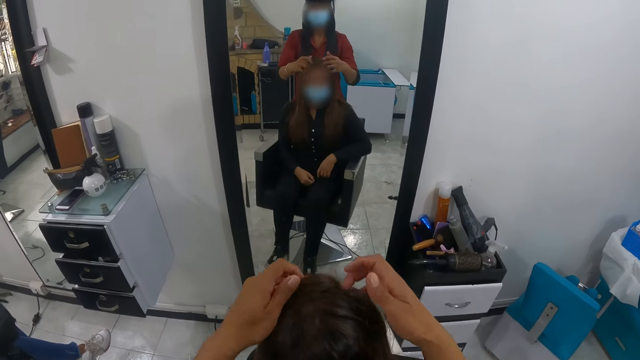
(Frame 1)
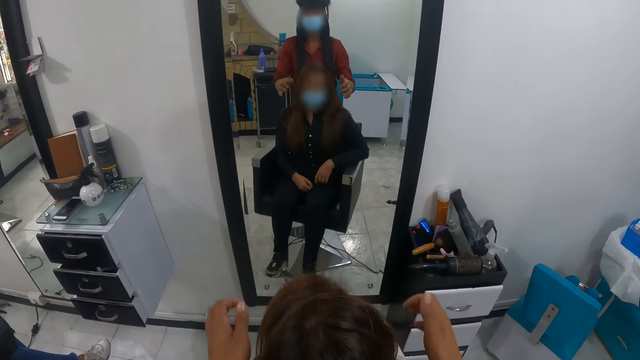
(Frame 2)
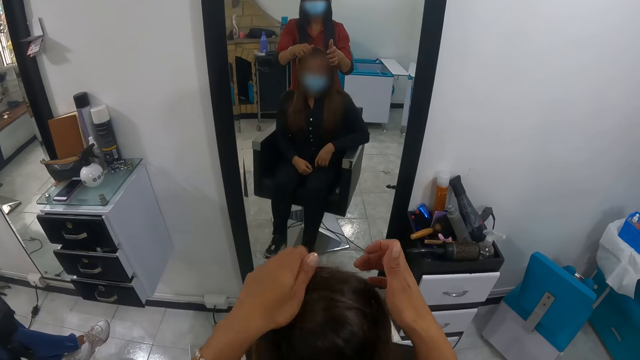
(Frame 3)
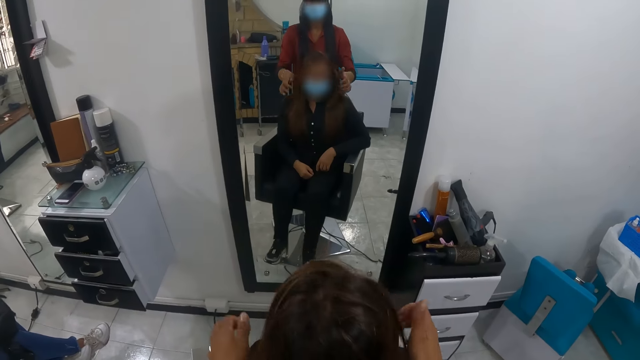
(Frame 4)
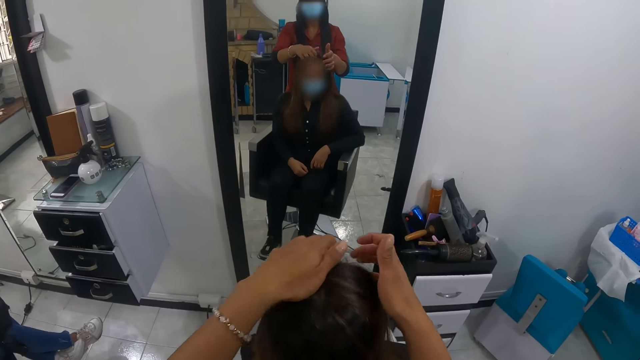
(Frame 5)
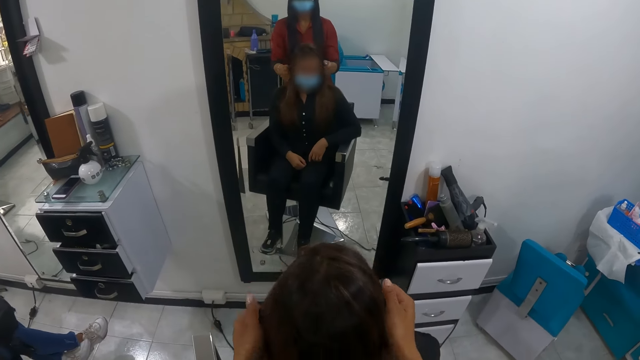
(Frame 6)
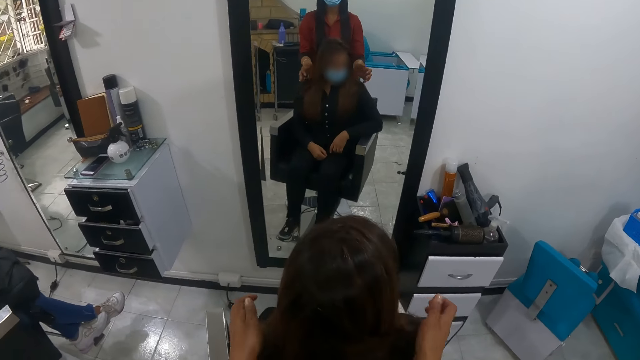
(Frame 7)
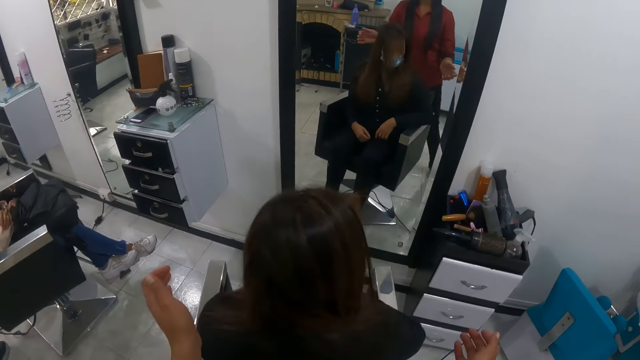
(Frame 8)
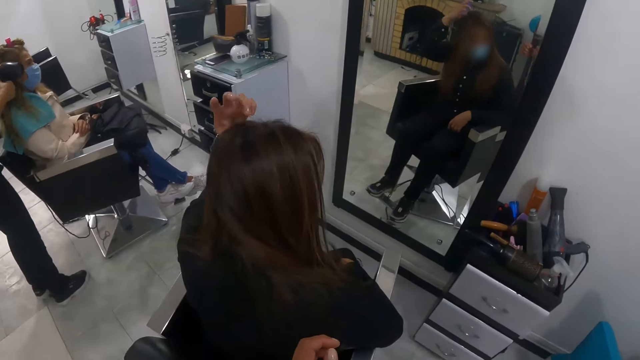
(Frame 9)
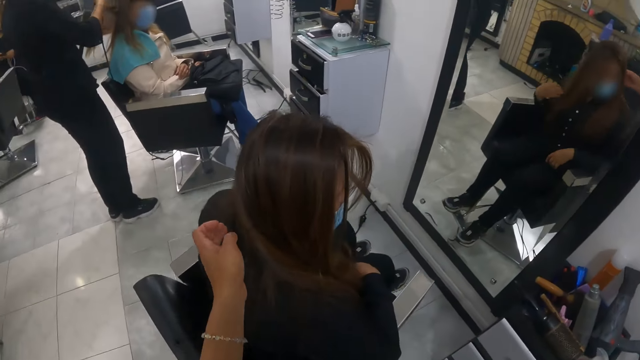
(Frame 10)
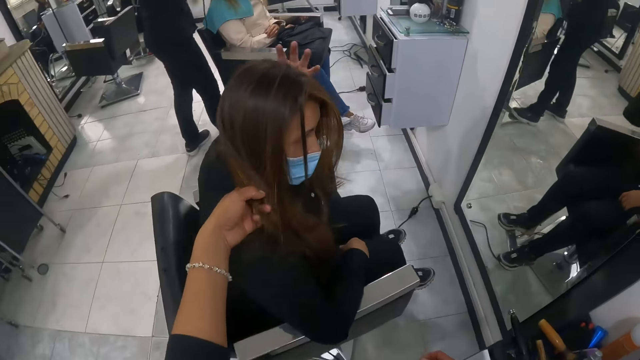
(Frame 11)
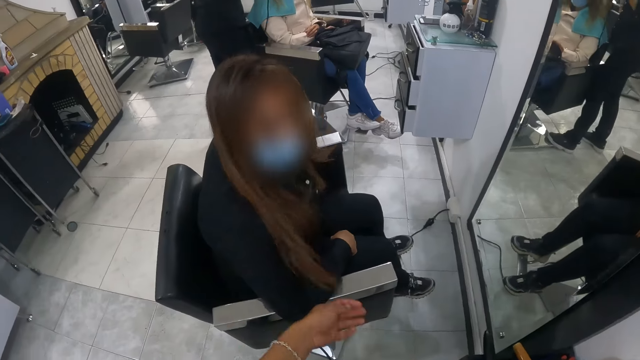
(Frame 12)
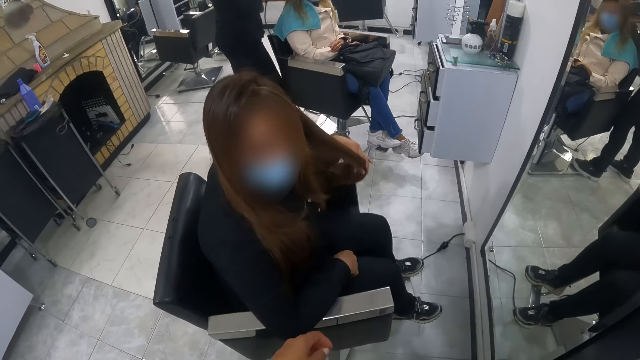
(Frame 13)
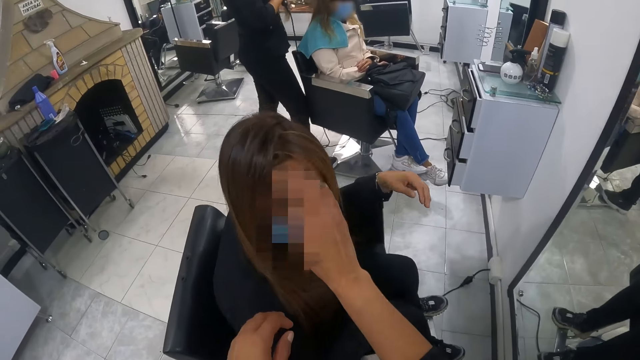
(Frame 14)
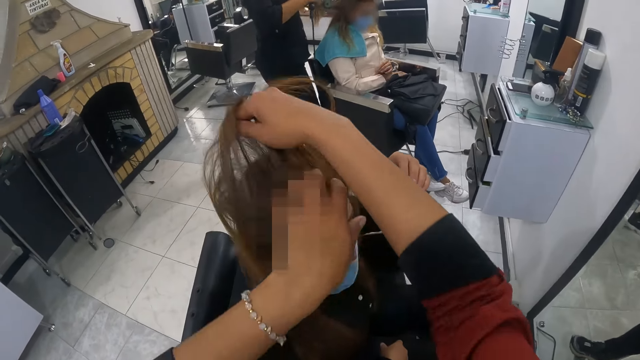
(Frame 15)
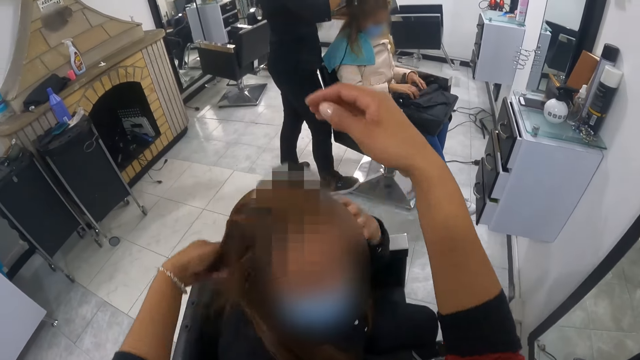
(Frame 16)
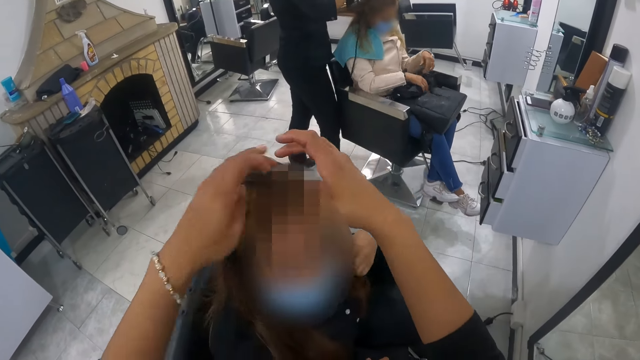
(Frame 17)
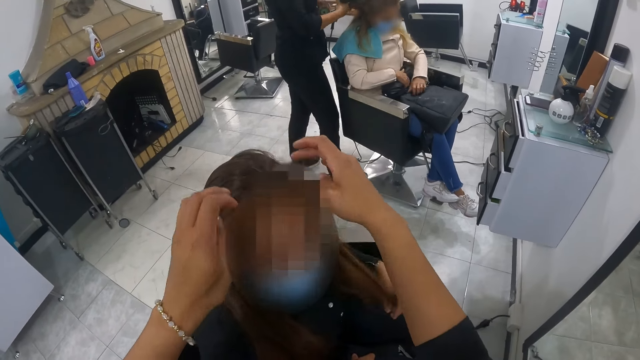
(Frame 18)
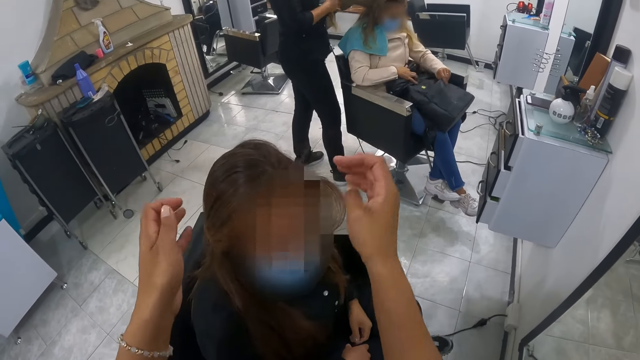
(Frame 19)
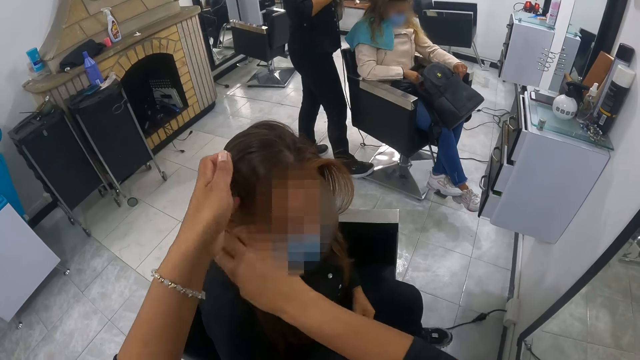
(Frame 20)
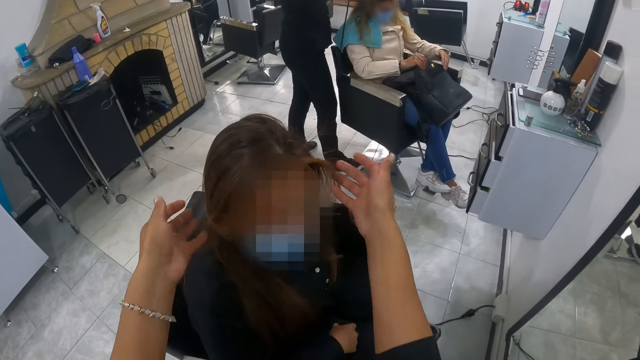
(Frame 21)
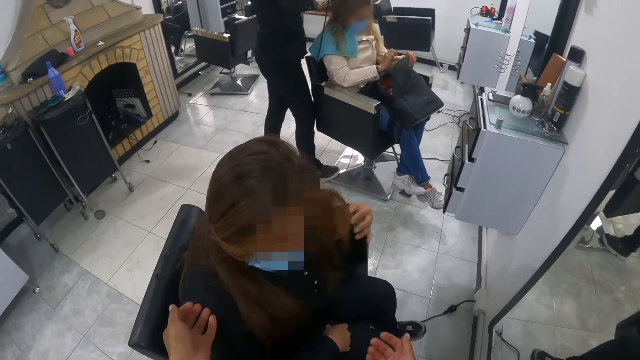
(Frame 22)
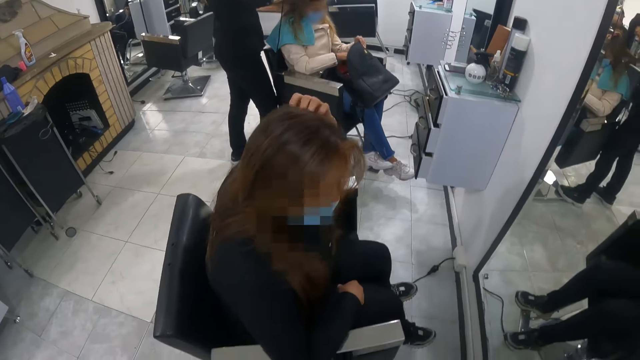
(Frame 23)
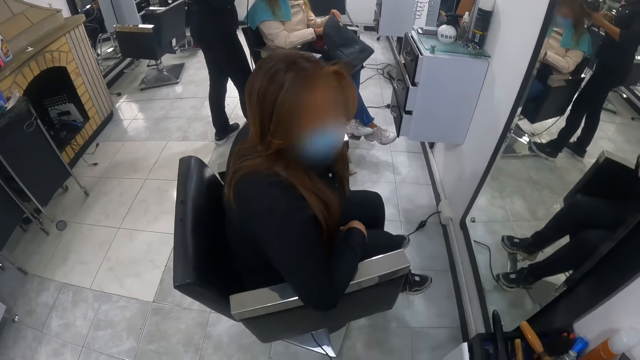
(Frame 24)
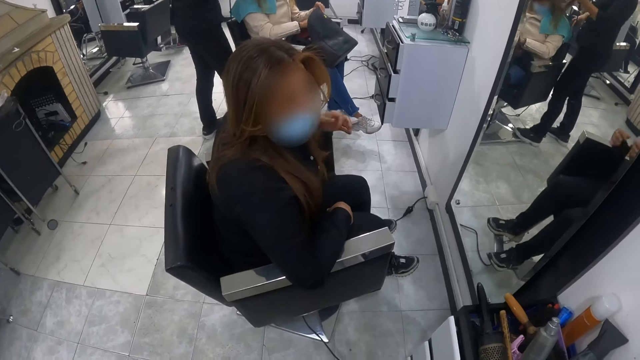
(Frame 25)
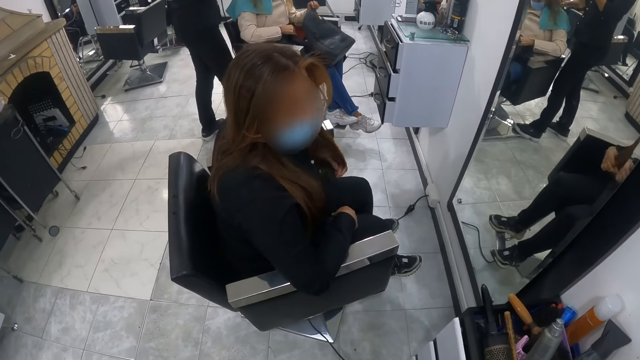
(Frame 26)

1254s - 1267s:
A woman touches her hair with her left hand. The camera wearer touches the hair of the woman with her left hand. Another woman dries the hair of a third woman with the hand dryer in her right hand. The camera wearer touches the hair of the first woman with both hands. A person straightens a person's hair with a blow dry and comb. The third woman opens a bag on her leg with her right hand.

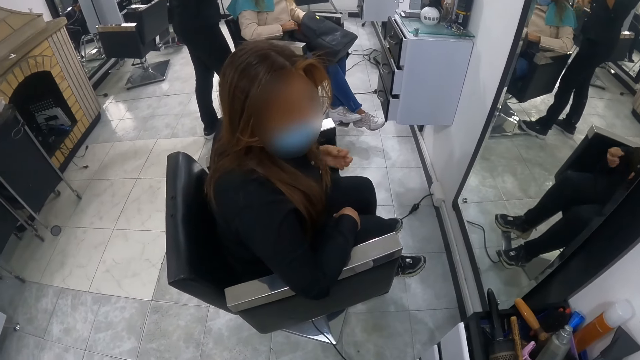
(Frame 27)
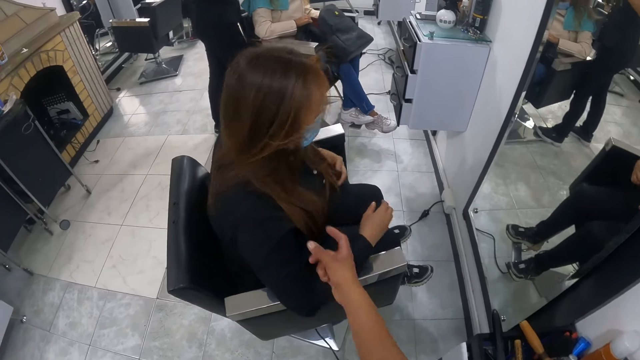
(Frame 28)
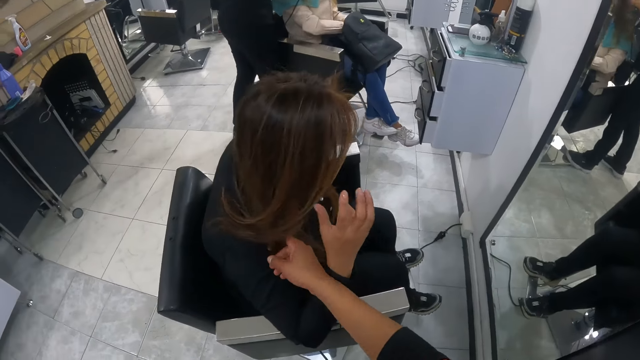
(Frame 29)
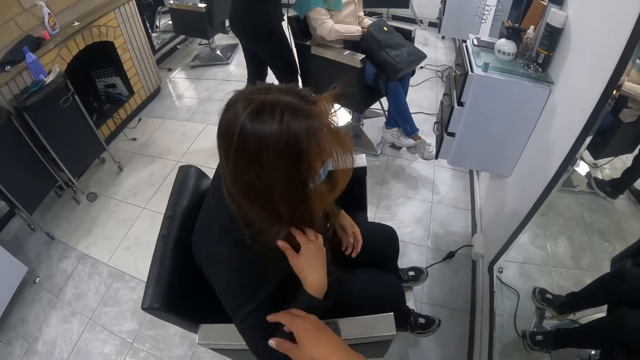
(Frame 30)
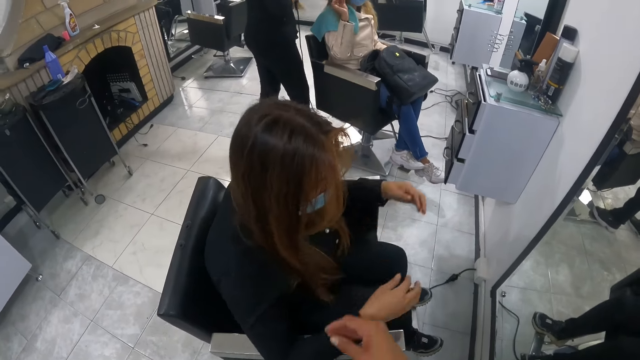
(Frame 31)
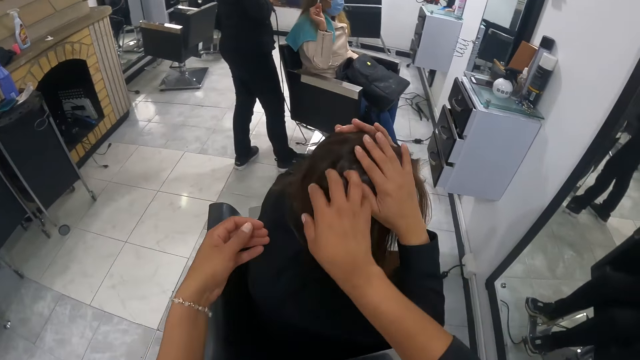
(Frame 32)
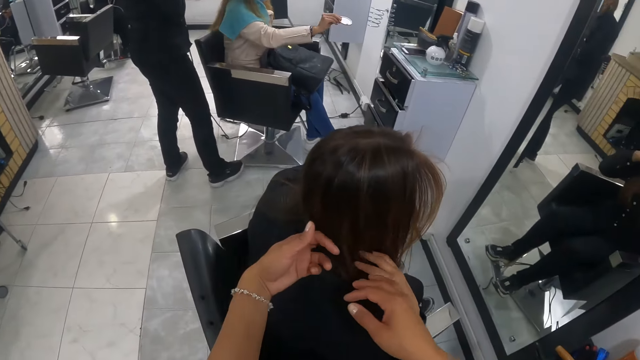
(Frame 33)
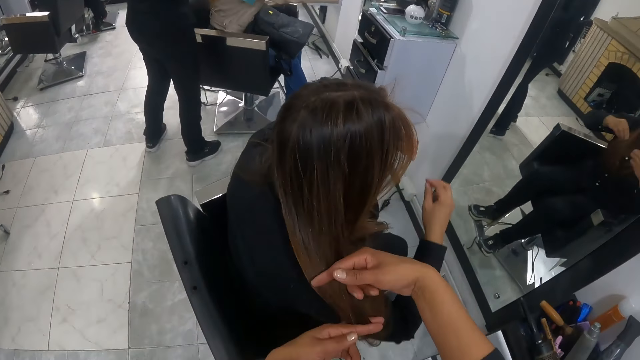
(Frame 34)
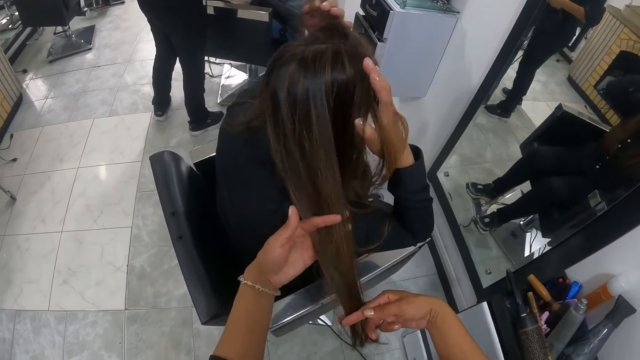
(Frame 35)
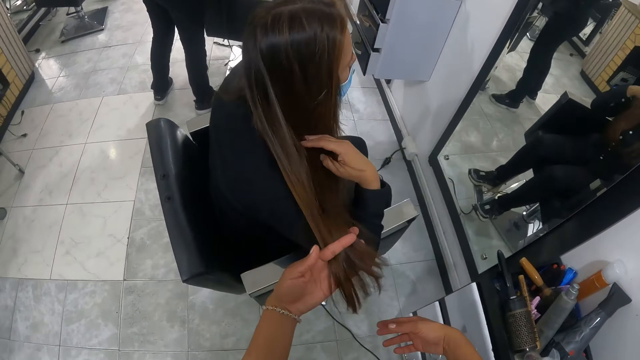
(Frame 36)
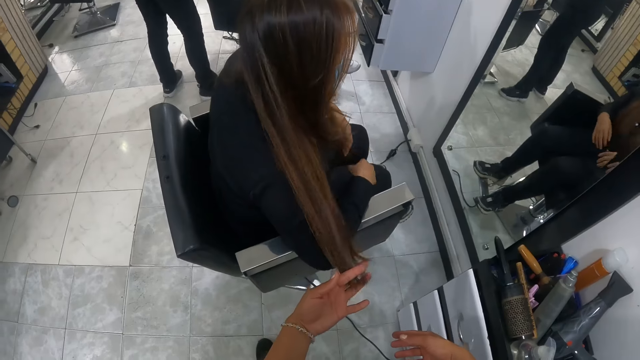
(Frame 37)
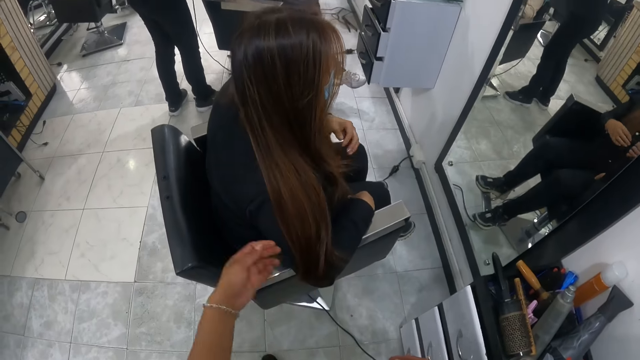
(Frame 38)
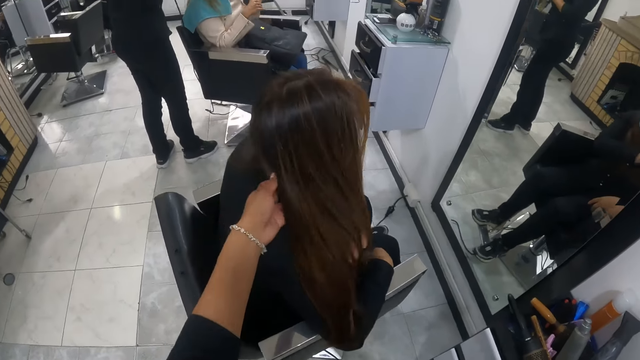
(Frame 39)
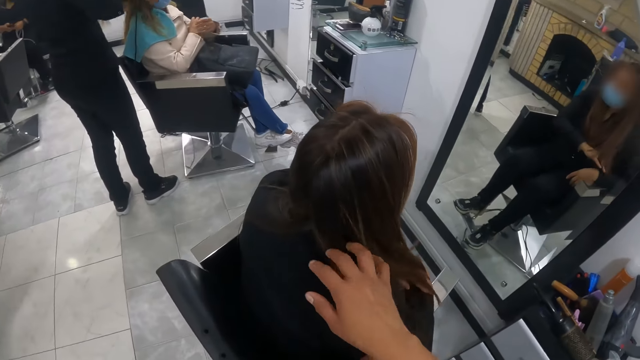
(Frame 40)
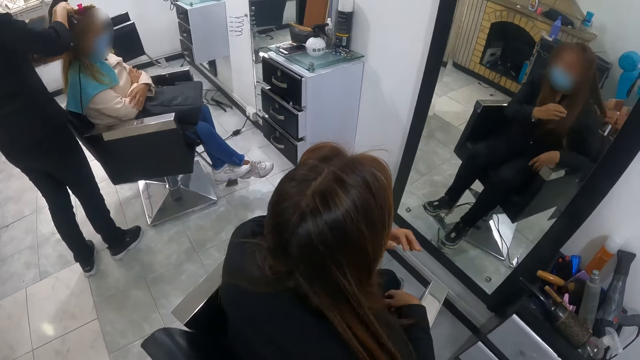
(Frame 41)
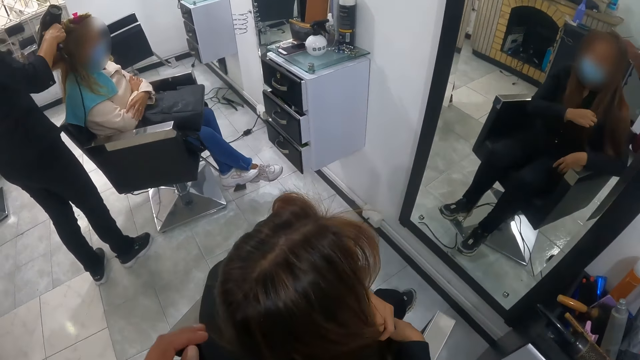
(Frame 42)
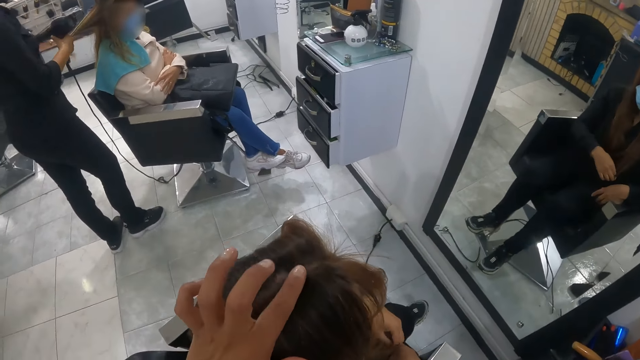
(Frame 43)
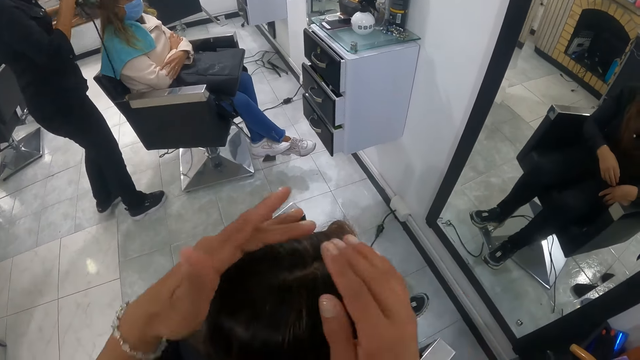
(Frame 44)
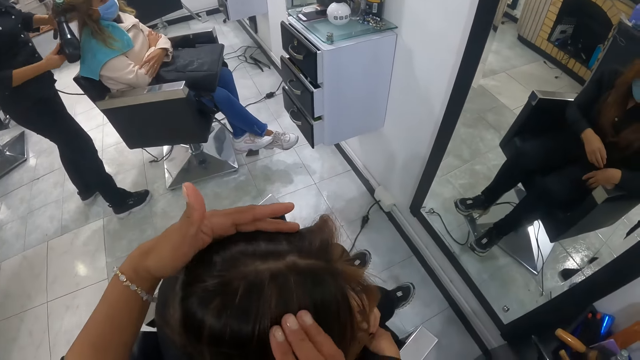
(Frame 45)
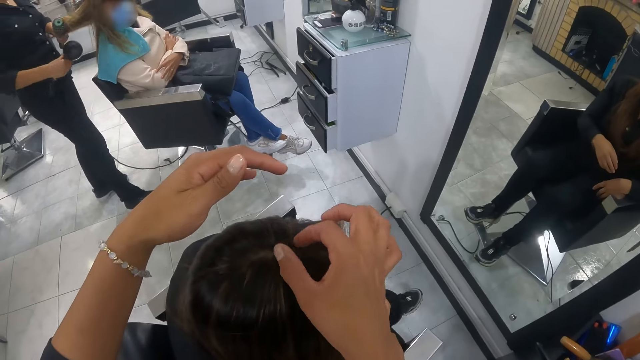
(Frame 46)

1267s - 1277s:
A woman puts both hands in the bag on her leg. The camera wearer touches the hair of another woman with her right hand. The other woman touches her hair with her right hand. The camera wearer touches the hair of the other woman with both hands. The other woman touches her hair with both hands. The camera wearer styles the other woman's hair.
